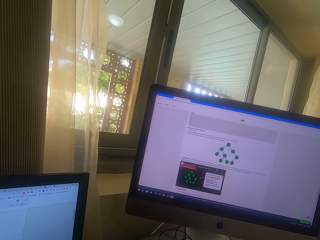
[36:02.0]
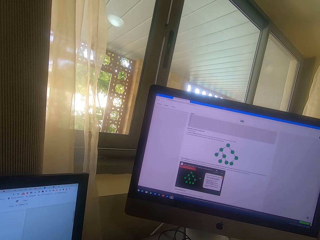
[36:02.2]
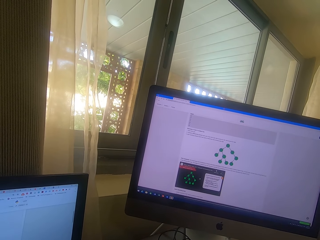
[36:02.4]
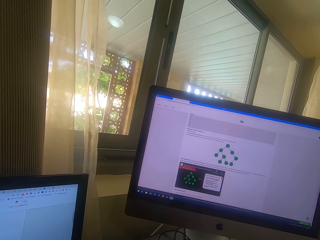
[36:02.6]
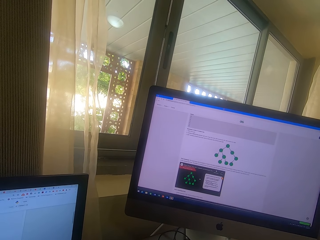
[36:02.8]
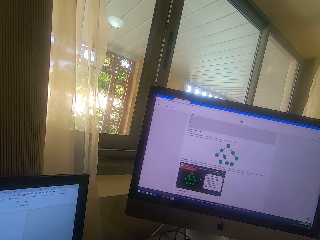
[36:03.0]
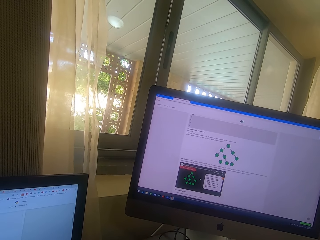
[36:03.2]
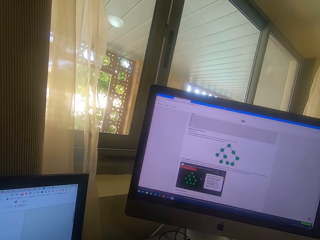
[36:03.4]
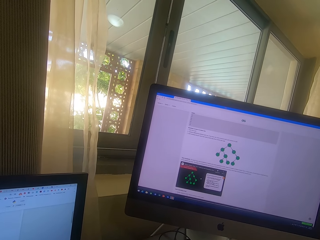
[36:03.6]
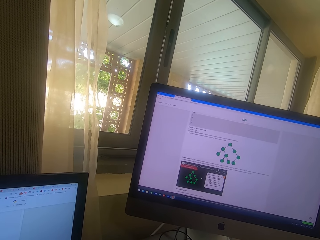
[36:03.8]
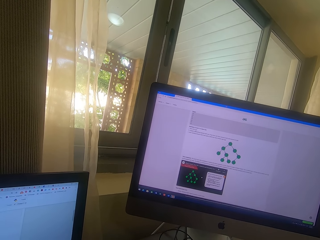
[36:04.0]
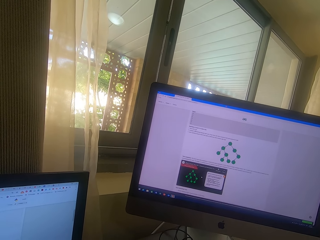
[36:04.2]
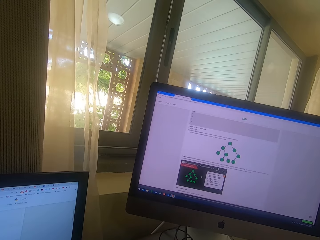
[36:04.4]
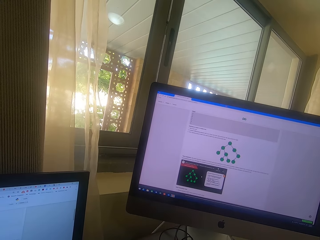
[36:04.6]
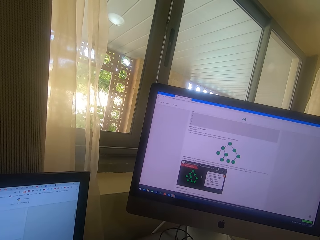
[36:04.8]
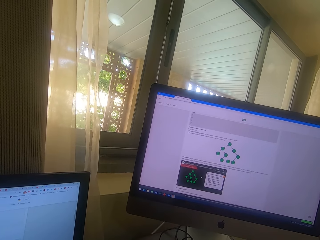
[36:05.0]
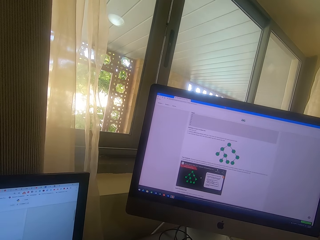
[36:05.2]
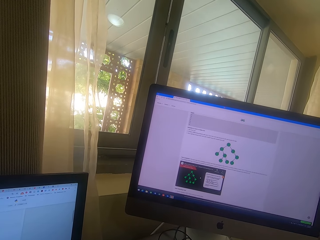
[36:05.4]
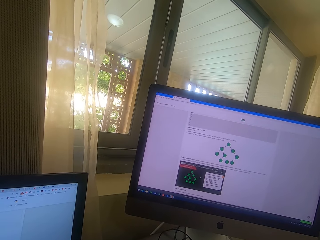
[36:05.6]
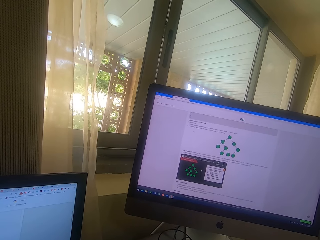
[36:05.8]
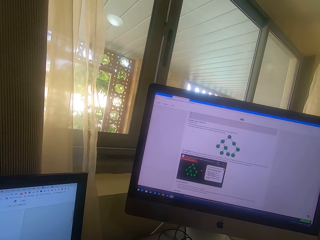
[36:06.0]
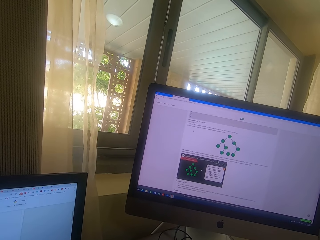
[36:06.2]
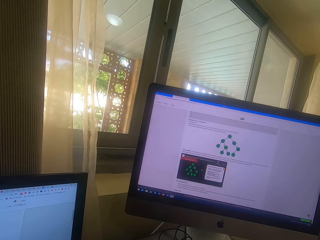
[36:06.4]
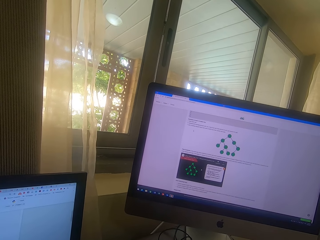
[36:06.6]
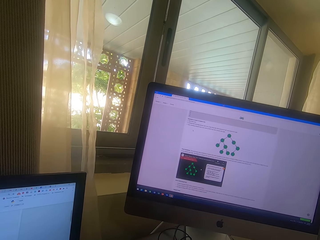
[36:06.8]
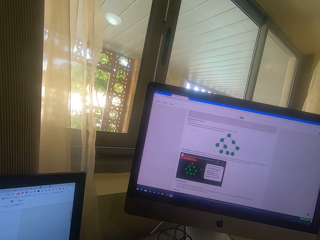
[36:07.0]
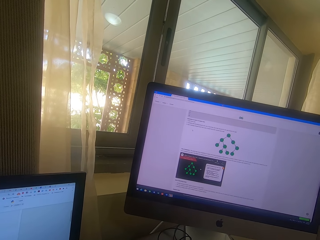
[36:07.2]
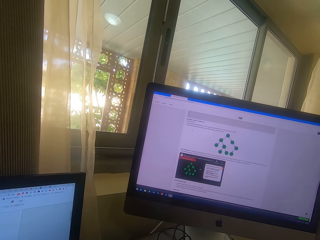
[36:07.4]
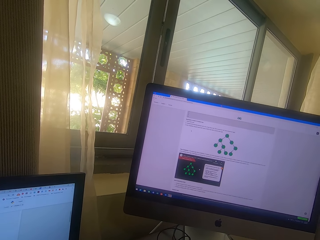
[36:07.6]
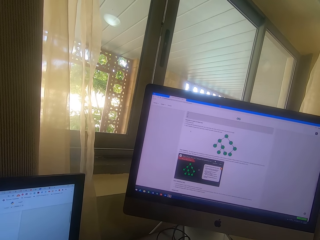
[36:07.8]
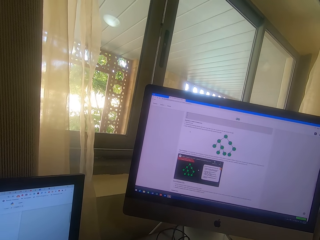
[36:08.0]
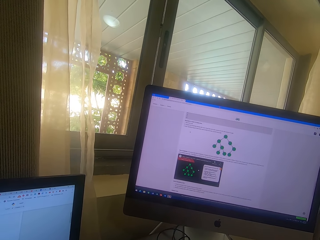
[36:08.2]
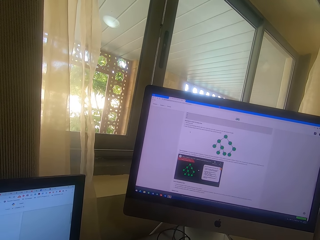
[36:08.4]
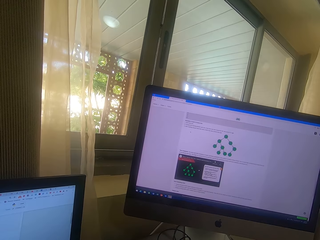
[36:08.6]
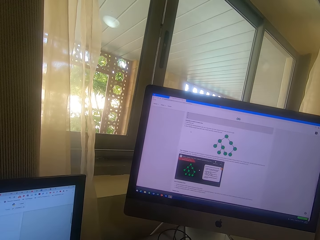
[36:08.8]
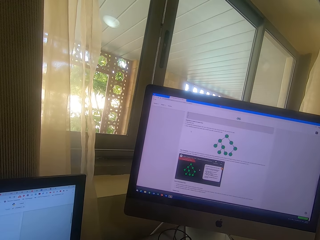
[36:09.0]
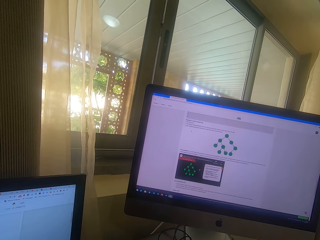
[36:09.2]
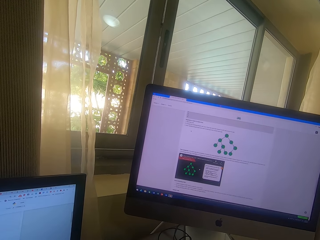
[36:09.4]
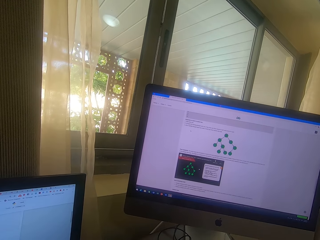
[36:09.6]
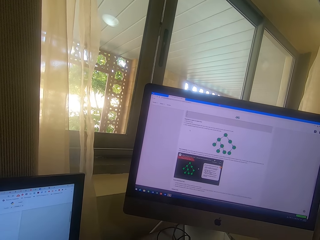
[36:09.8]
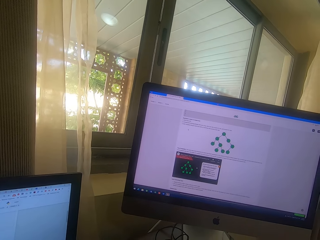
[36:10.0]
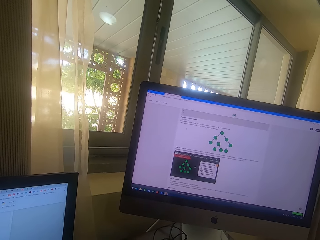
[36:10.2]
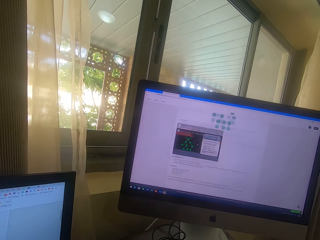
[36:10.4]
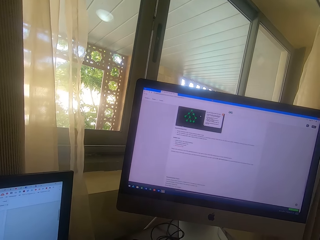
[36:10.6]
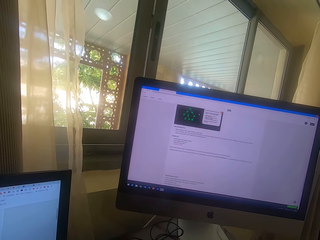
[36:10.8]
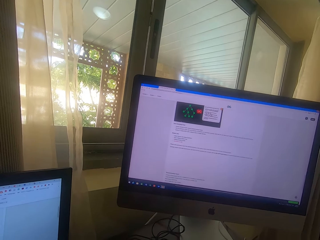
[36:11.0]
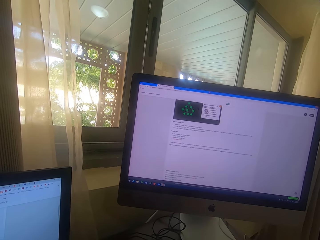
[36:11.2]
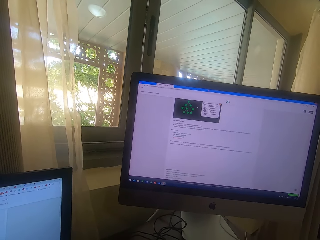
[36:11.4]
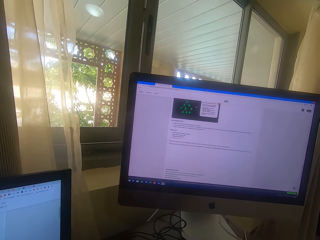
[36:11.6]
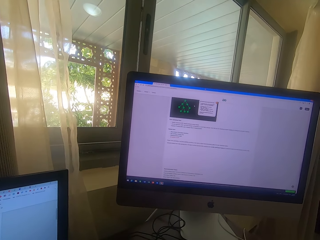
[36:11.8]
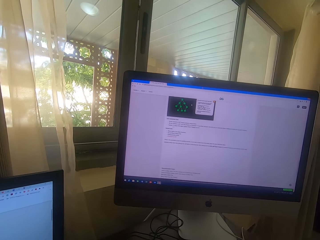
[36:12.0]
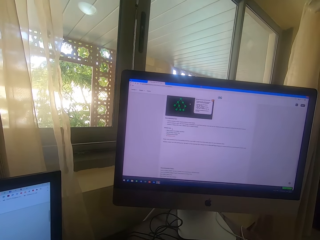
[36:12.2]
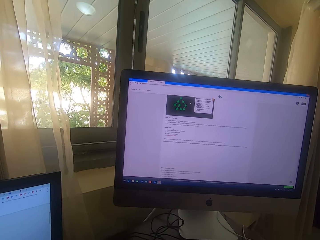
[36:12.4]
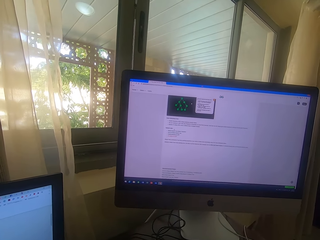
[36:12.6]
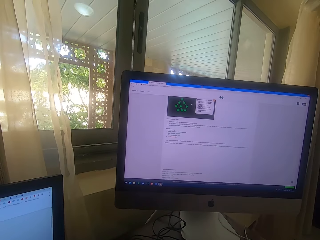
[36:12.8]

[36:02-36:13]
The camera wearer stares at the computer. They scroll the computer. They stare at the computer. They scroll the computer.

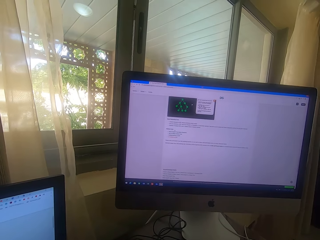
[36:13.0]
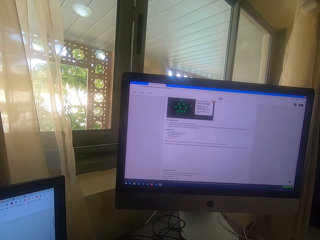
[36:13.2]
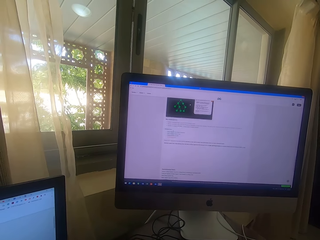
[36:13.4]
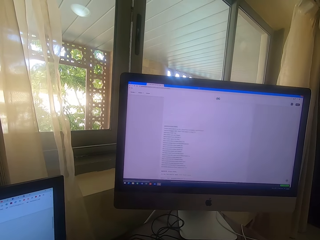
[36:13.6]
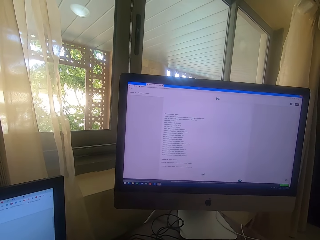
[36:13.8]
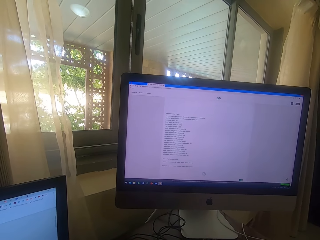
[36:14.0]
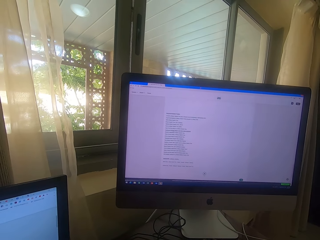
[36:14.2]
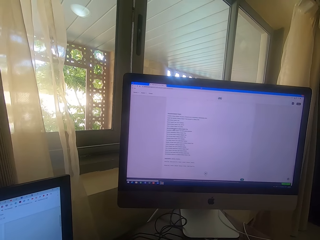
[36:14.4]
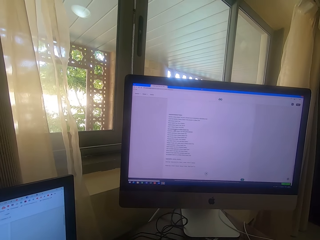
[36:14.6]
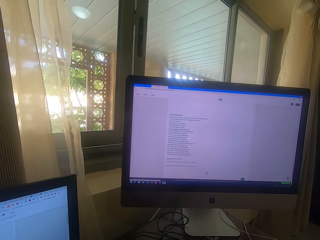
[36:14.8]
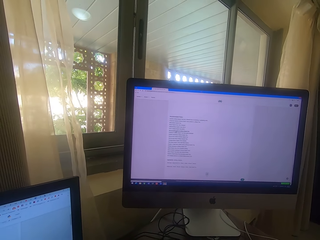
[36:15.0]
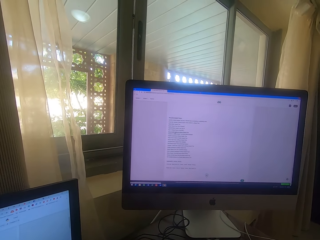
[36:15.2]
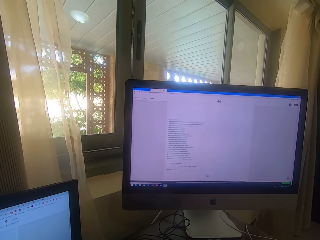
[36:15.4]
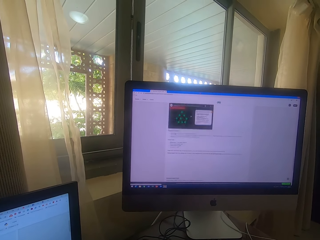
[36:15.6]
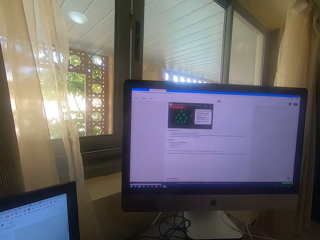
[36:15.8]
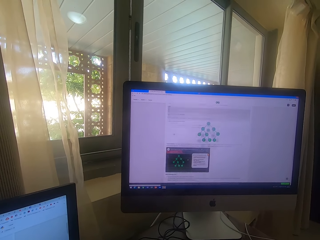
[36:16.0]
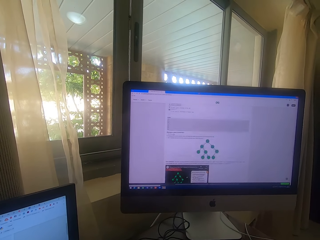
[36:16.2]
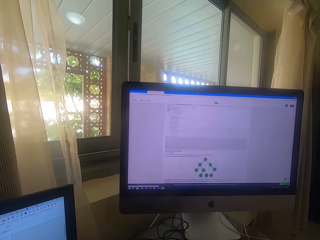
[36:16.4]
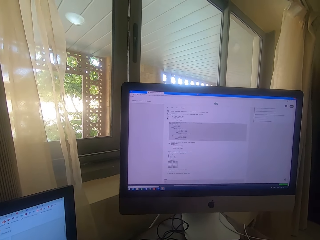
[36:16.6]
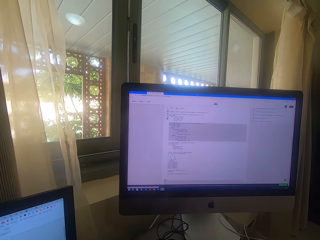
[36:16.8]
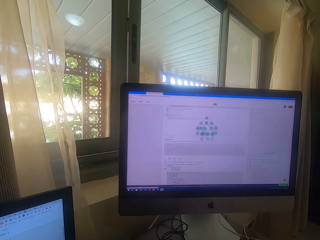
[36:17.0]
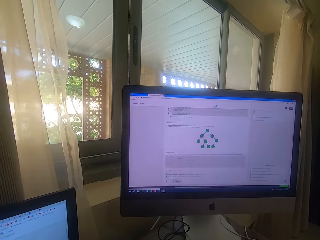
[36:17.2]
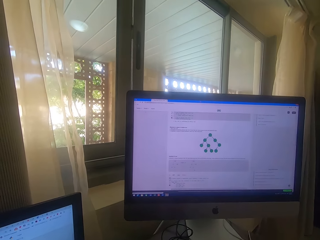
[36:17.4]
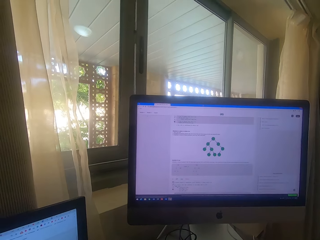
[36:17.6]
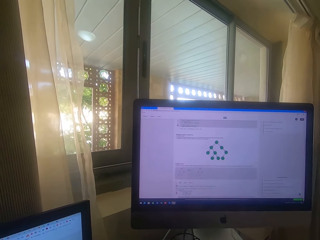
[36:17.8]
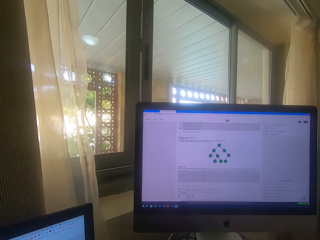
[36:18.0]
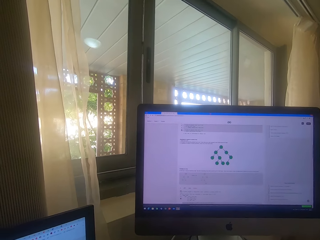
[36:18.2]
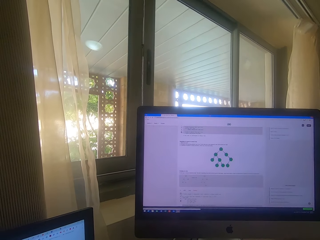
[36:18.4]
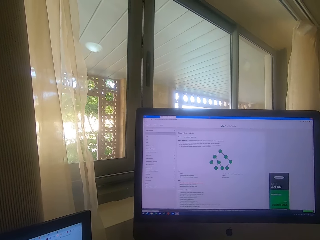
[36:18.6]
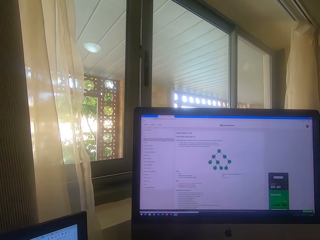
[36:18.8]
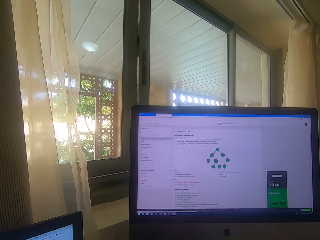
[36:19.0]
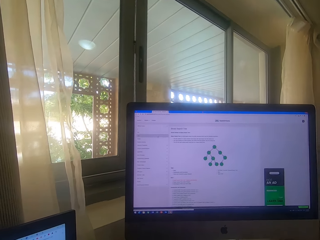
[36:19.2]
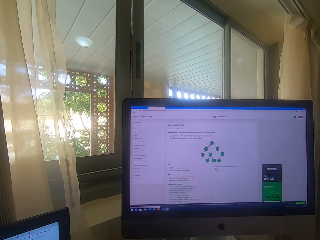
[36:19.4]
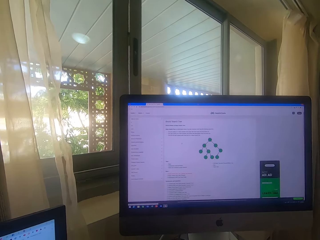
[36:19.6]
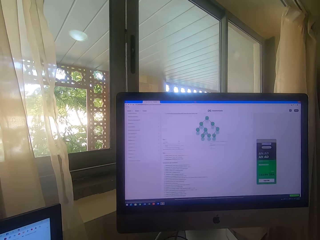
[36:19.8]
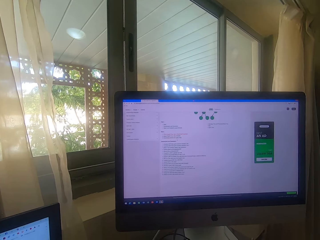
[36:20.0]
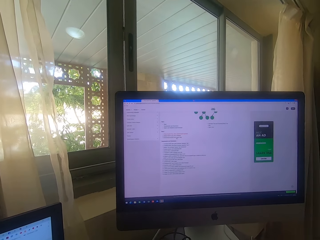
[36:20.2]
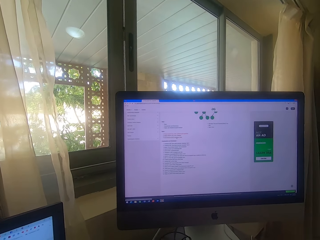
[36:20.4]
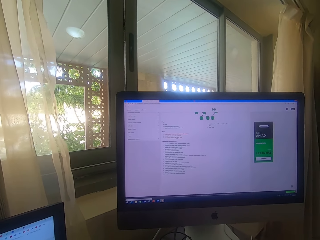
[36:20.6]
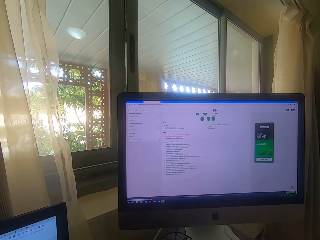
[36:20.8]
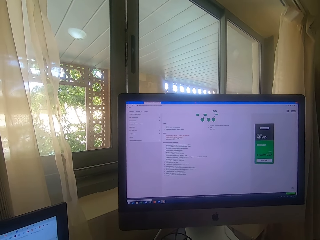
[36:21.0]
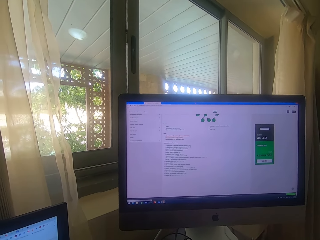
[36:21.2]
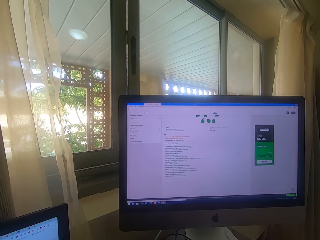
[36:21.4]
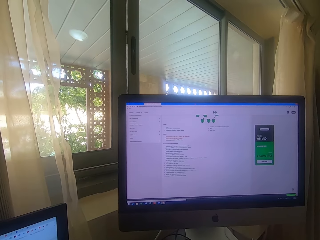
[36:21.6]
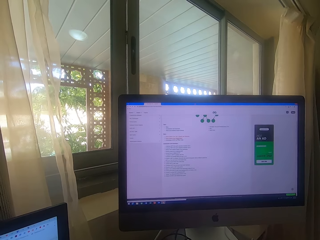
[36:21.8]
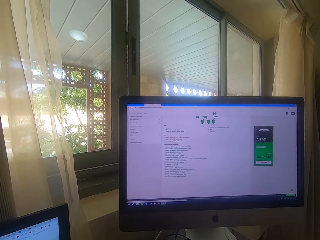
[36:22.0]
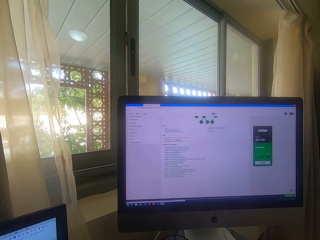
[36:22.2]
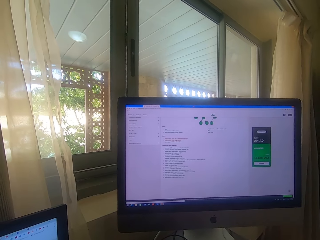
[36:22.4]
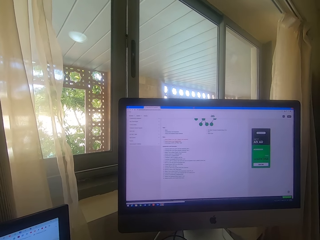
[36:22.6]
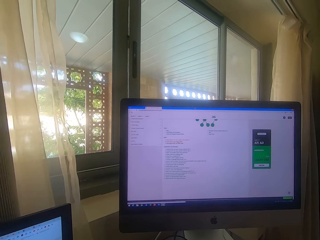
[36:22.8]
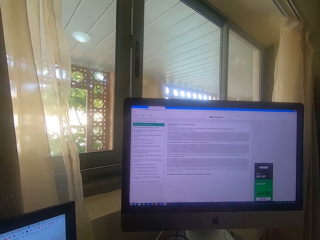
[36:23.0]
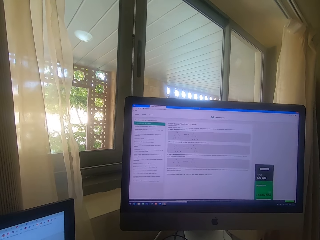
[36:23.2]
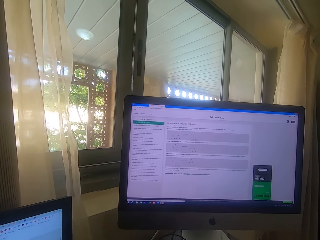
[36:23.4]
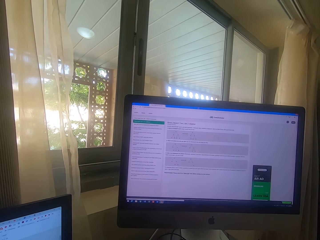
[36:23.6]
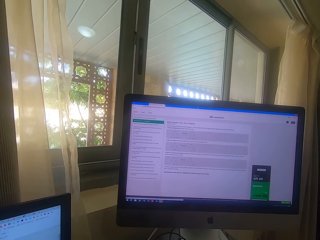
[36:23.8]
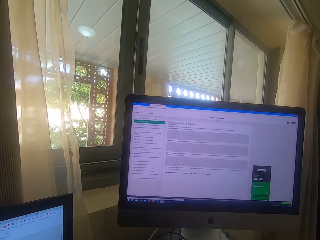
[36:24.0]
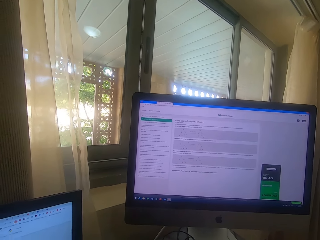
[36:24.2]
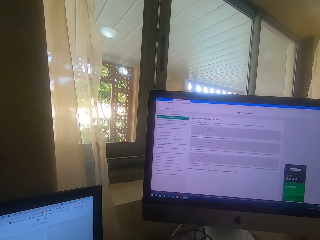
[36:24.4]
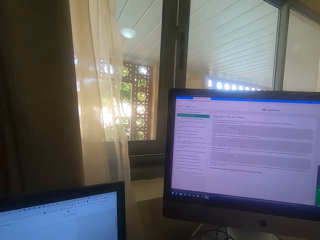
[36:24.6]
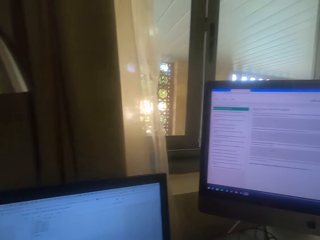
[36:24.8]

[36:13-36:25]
The camera wearer stares at the computer. They scroll a desktop screen.
